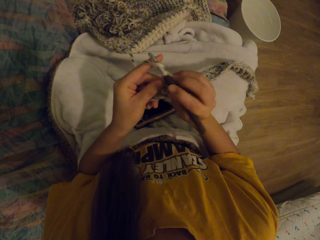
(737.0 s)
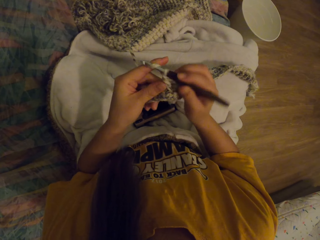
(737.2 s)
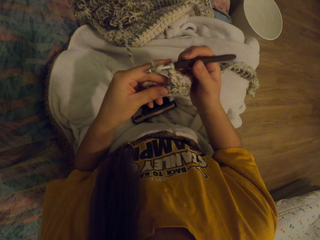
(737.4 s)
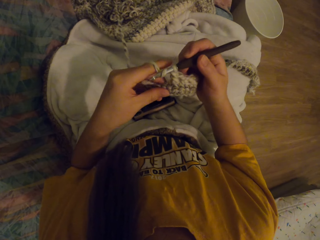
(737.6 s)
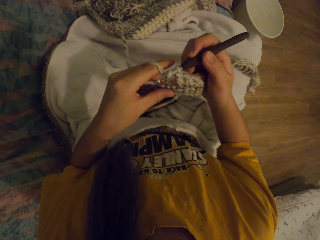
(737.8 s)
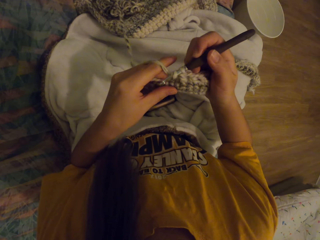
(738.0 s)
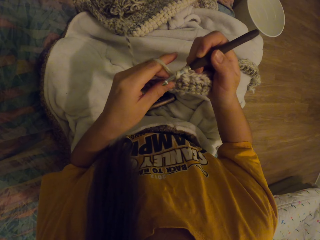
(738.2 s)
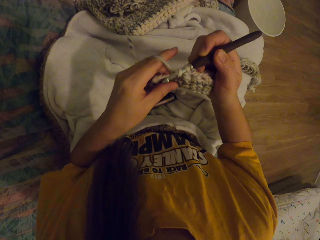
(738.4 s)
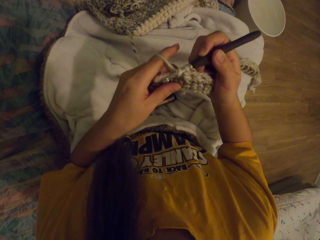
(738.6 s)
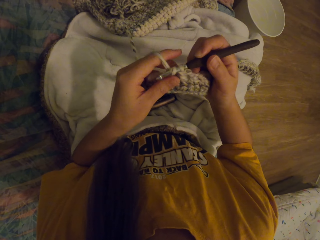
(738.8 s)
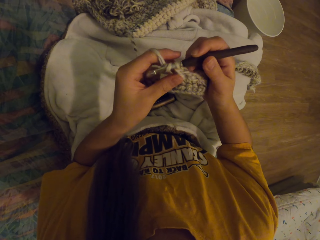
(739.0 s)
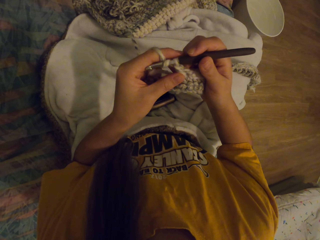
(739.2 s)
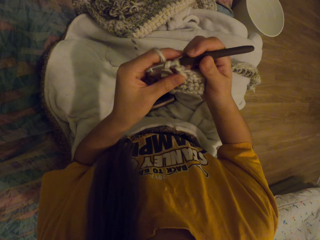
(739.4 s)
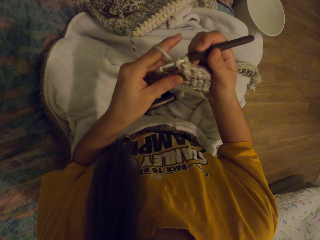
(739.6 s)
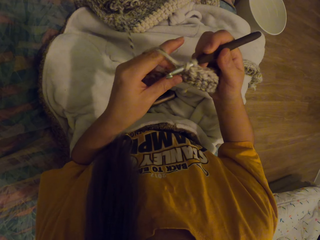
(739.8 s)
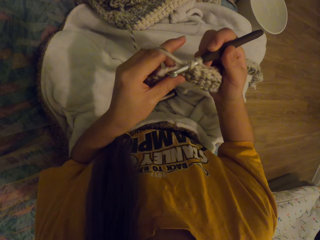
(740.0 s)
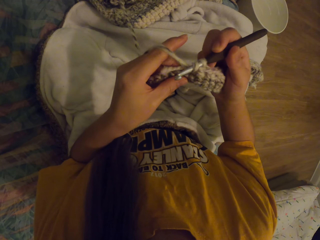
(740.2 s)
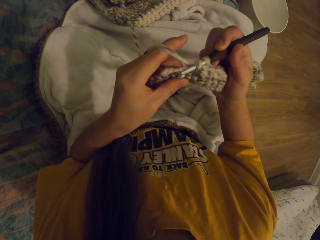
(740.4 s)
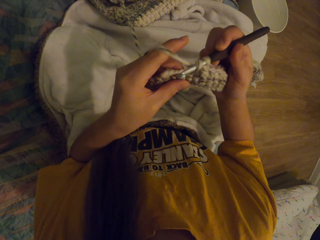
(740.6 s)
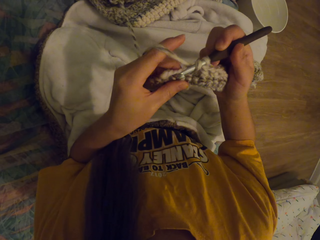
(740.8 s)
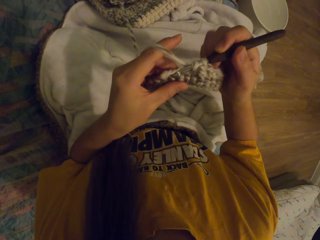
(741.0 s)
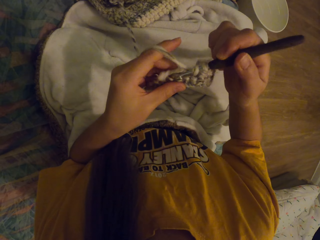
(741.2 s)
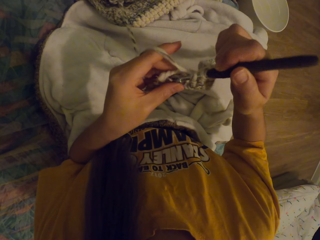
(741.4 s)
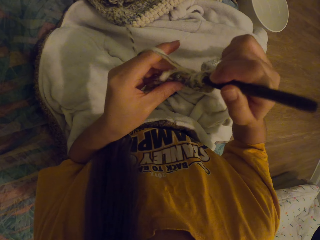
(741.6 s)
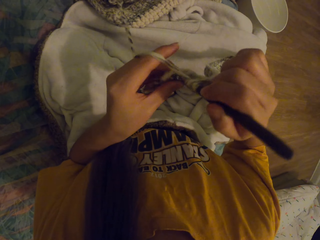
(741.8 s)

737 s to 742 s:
The camera wearer knits the fabric with the crochet.

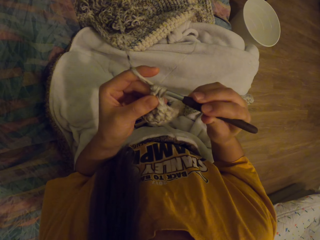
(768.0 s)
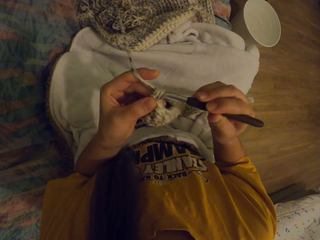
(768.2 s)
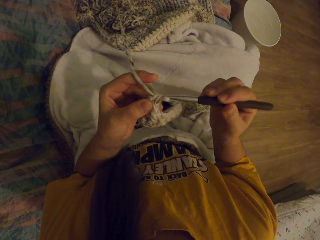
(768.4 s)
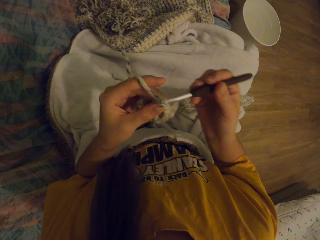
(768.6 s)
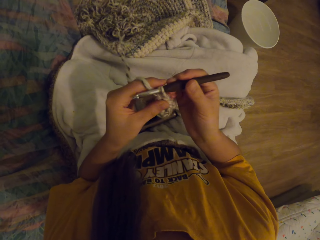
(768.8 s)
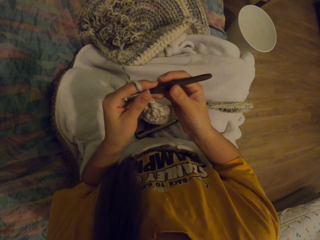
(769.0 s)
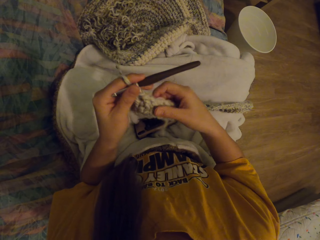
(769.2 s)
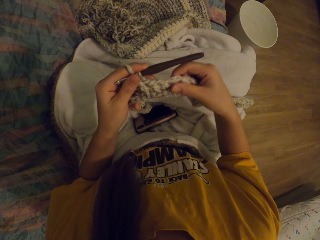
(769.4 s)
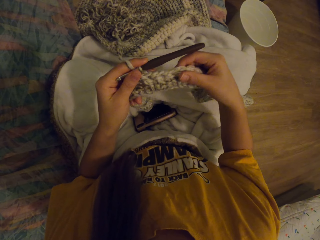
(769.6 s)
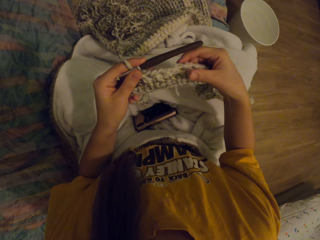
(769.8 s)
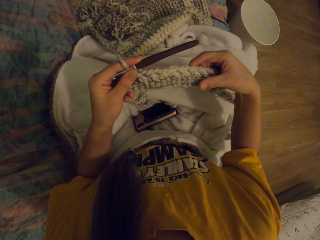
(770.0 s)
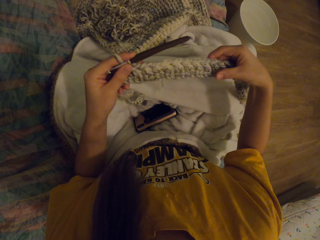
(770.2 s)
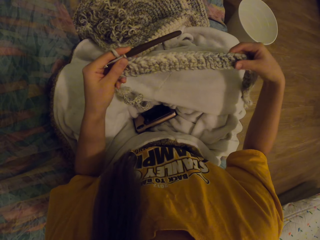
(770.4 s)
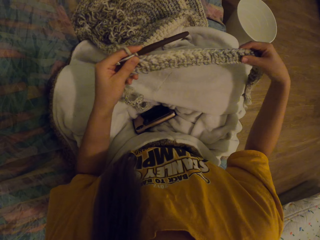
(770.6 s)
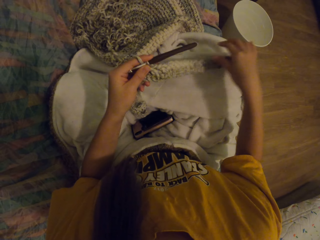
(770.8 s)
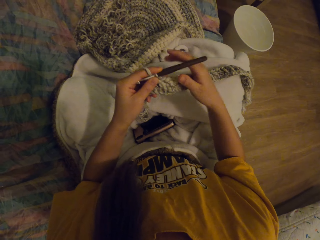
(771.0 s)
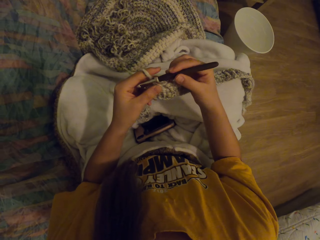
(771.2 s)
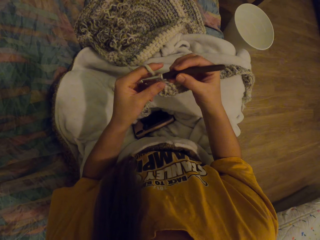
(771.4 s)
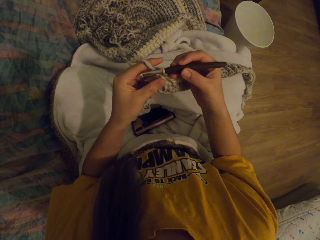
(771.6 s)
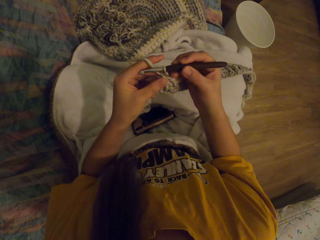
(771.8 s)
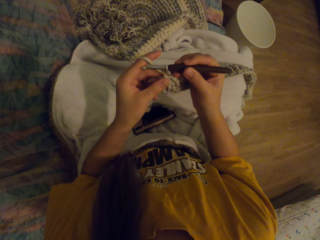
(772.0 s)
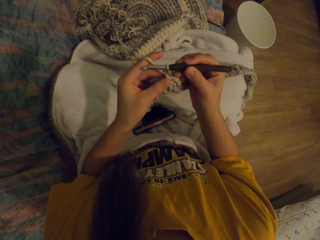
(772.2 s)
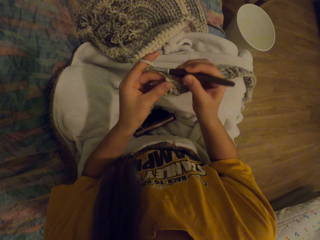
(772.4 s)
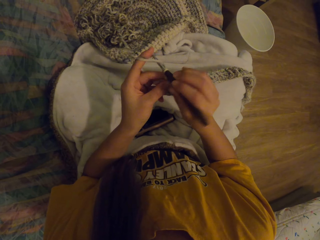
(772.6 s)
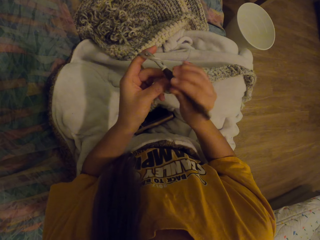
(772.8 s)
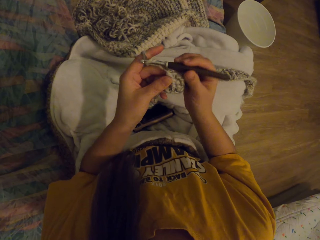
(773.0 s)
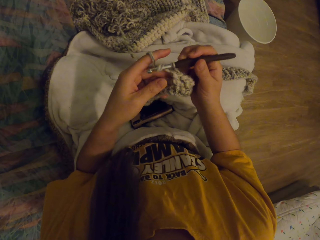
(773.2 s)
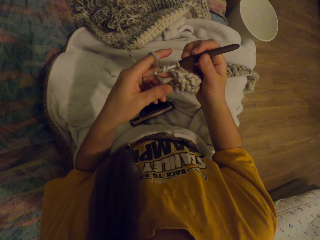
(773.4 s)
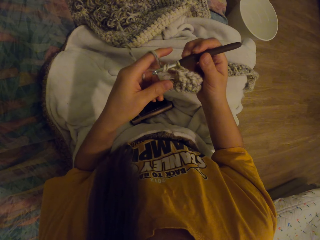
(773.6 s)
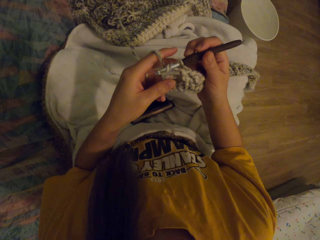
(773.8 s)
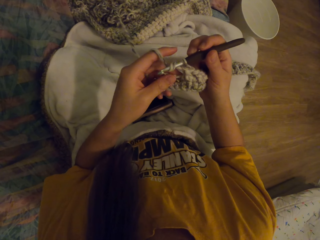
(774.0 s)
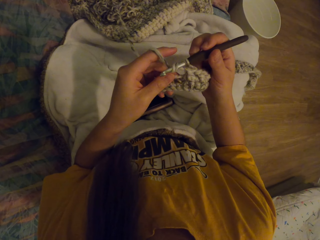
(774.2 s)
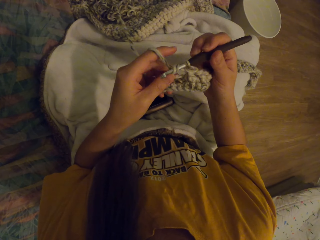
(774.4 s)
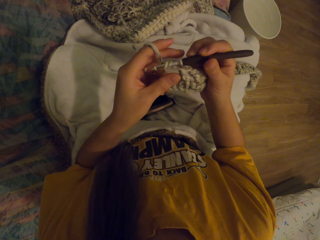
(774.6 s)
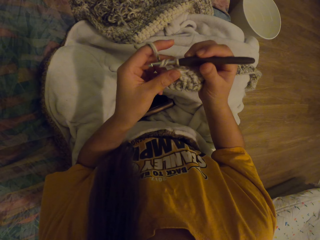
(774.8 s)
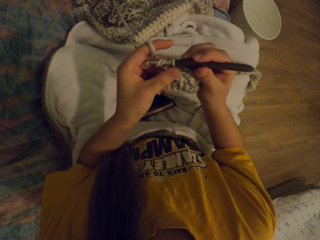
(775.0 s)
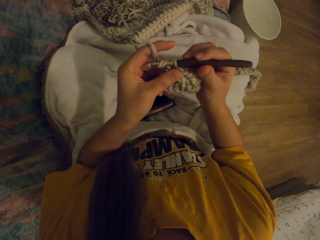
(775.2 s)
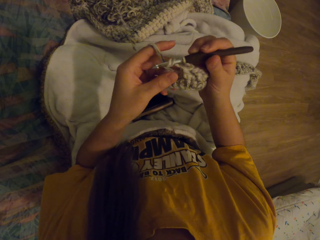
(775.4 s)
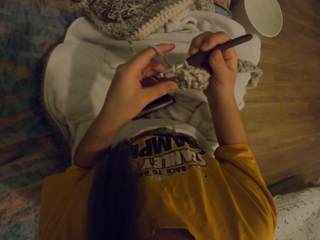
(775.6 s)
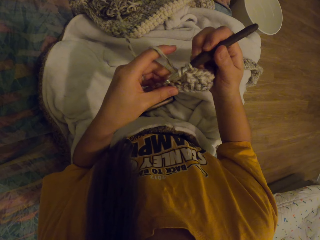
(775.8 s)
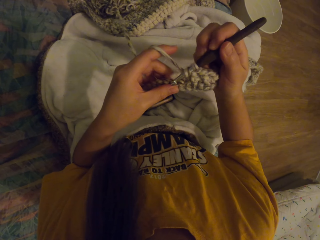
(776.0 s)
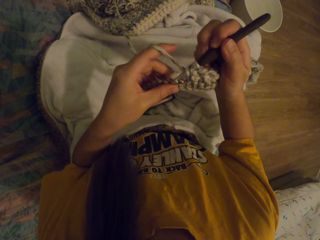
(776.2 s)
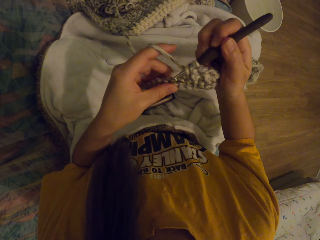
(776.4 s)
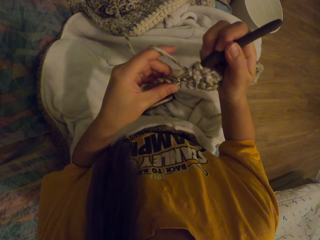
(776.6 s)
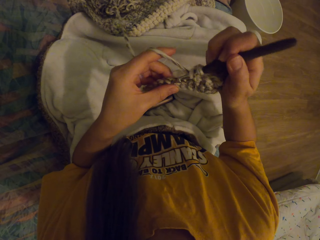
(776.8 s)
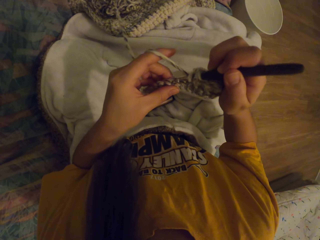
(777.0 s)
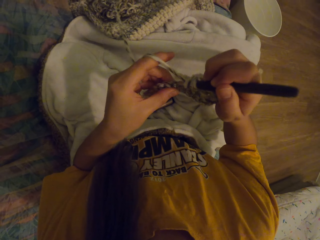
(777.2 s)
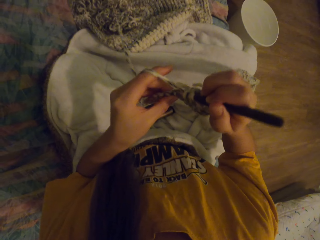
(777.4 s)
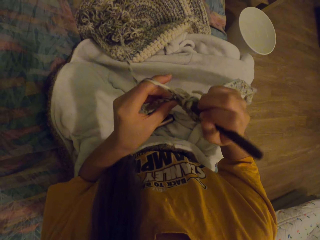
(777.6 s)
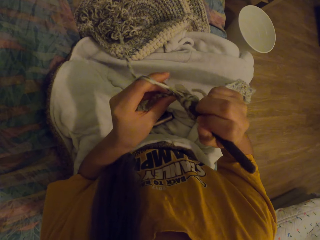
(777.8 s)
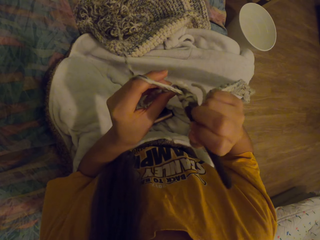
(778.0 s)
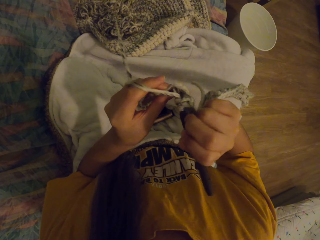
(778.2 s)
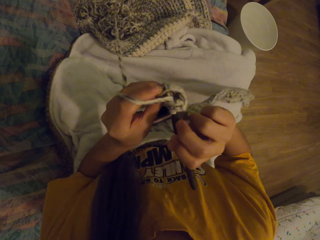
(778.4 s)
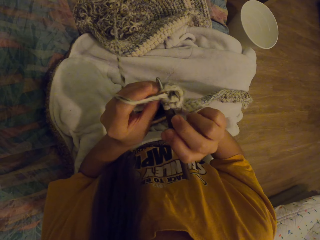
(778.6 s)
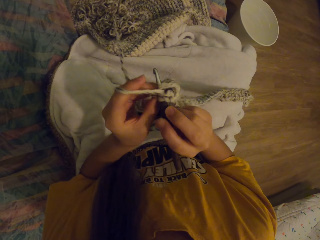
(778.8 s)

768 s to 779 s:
The camera wearer checks the knitted cloth. They straighten the fabric. They knit the fabric with the crochet.

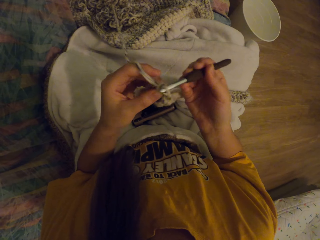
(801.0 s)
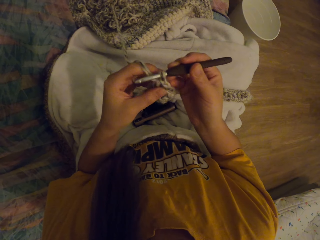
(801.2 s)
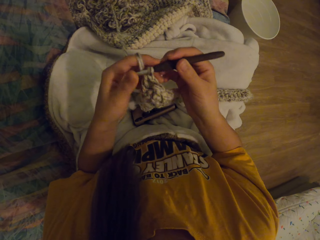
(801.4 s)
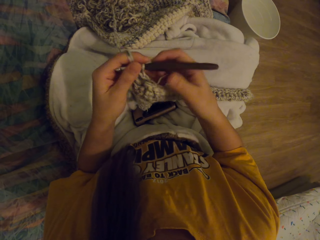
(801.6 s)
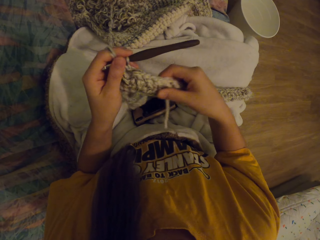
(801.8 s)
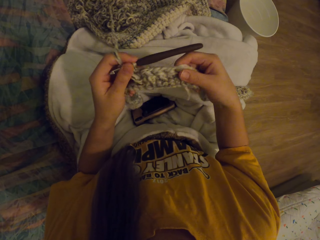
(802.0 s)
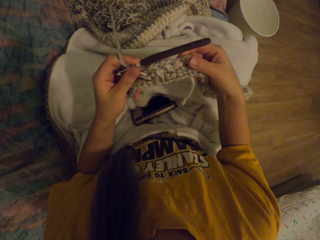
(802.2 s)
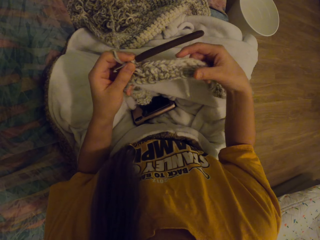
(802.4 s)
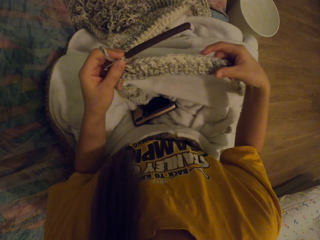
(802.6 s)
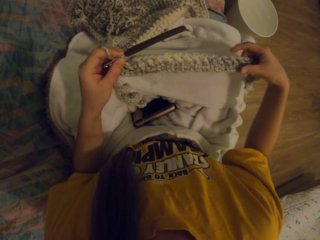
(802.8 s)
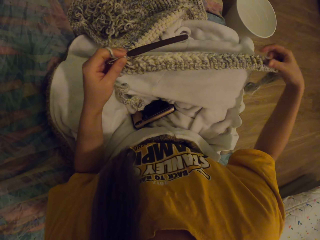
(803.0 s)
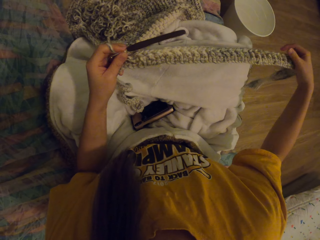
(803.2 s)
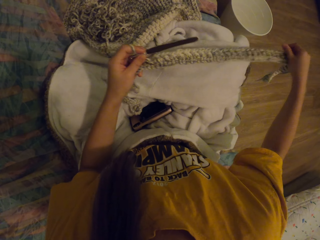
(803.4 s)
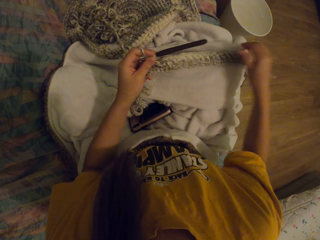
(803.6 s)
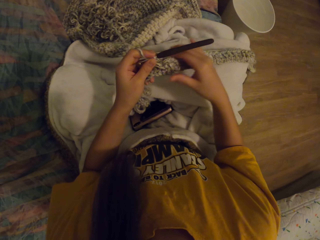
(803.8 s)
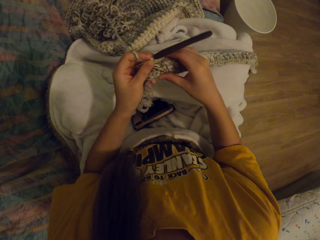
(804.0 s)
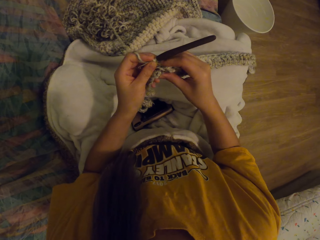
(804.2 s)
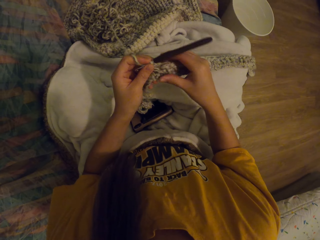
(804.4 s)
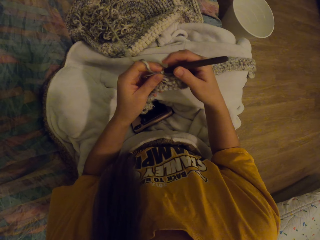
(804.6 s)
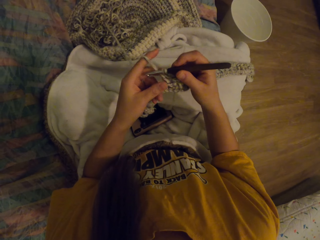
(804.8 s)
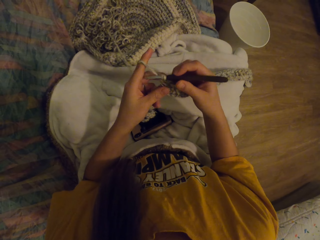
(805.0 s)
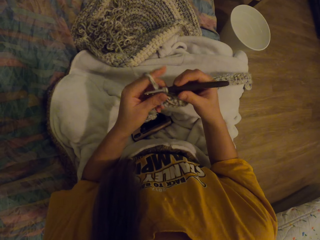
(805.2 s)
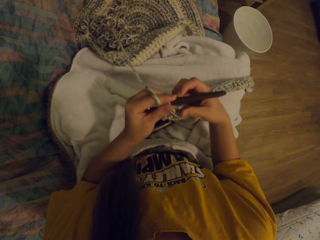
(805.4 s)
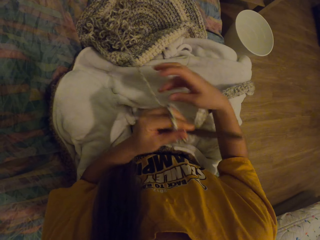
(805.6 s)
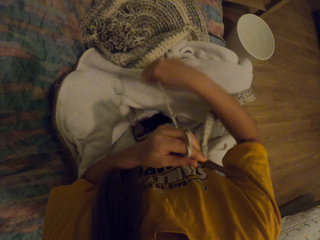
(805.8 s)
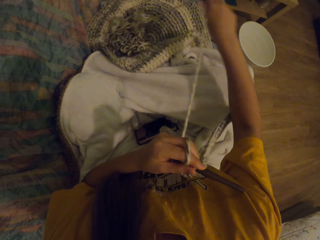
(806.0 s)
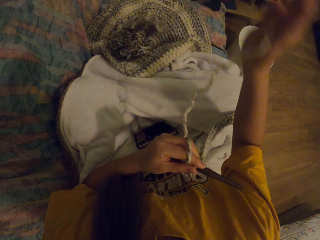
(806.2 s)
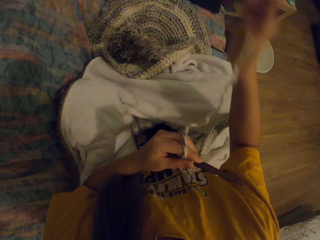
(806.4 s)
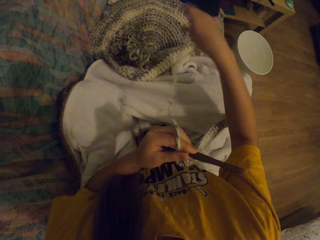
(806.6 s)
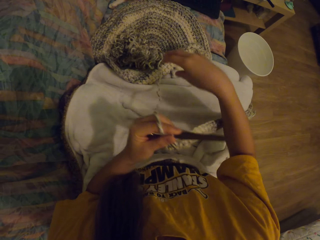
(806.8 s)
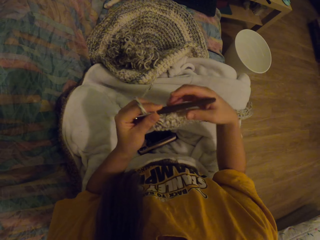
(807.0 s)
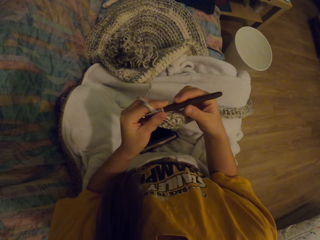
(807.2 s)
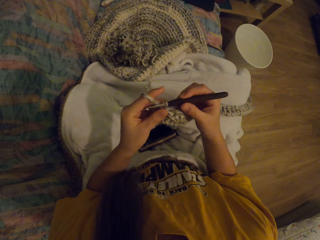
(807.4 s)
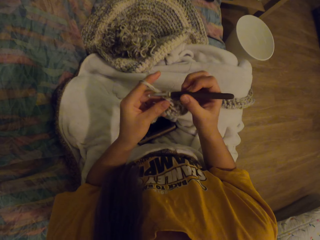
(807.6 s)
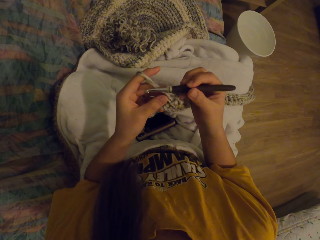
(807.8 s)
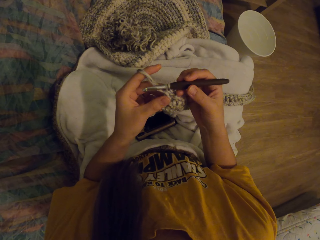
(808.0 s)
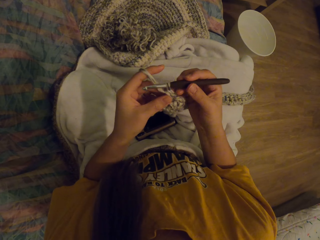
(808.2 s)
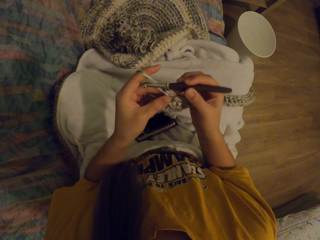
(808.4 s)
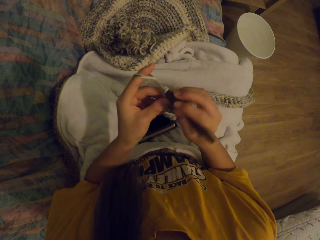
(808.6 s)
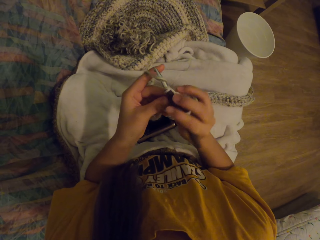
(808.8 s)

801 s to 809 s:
The camera wearer straightens the fabric. They check the knitted cloth. They adjust the wool thread.
